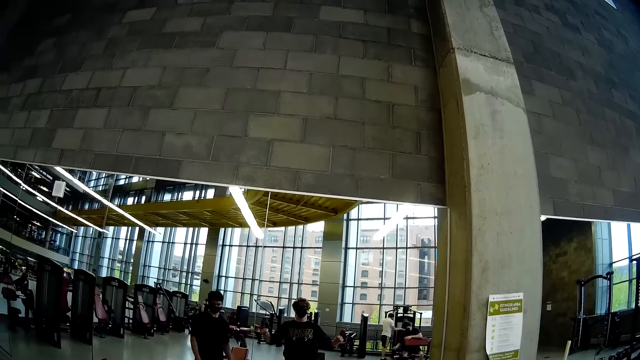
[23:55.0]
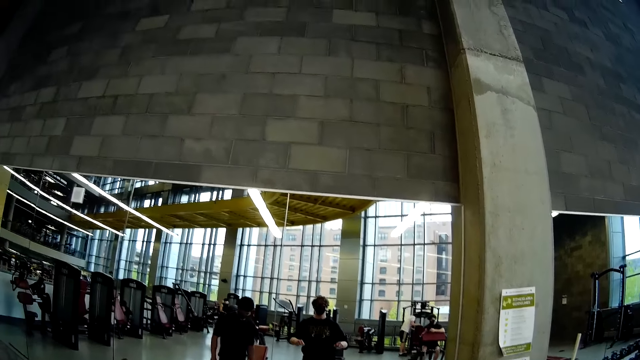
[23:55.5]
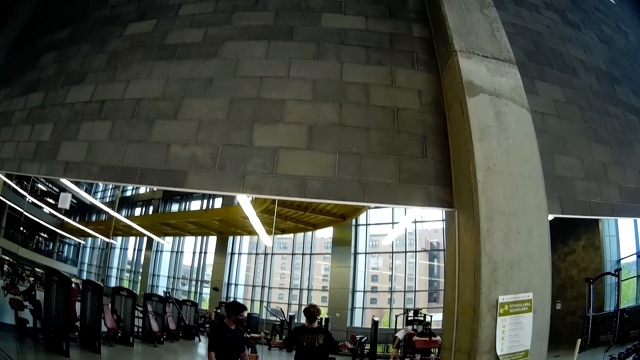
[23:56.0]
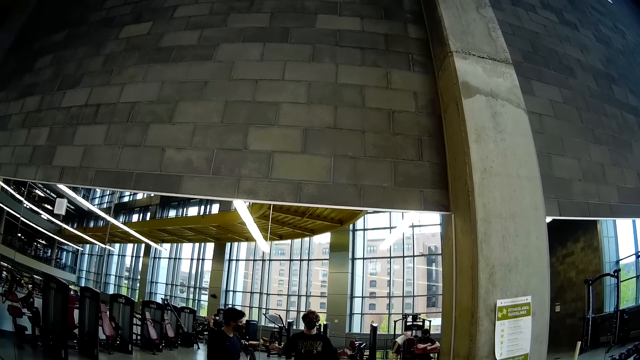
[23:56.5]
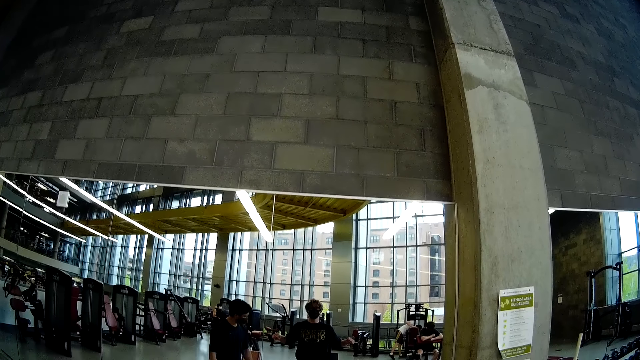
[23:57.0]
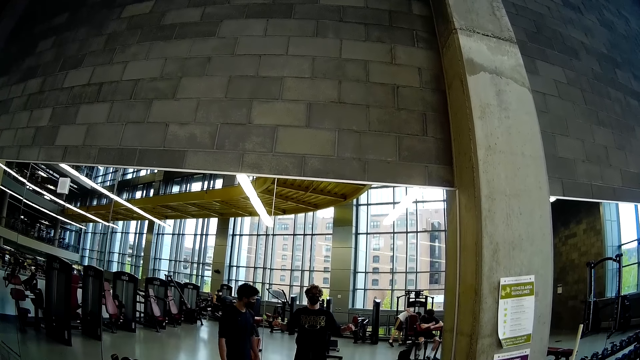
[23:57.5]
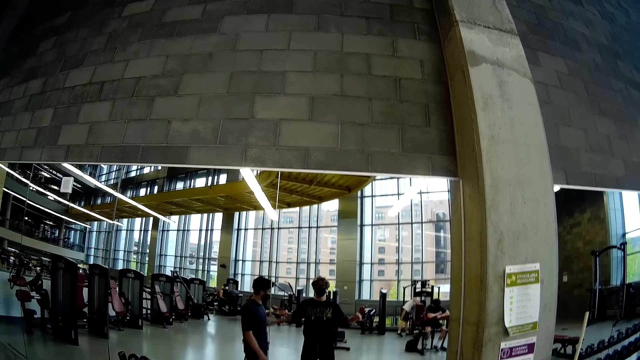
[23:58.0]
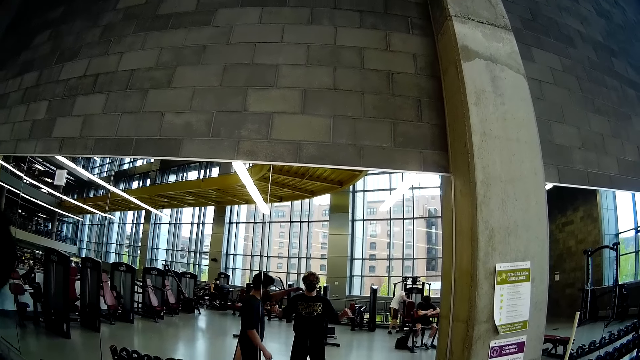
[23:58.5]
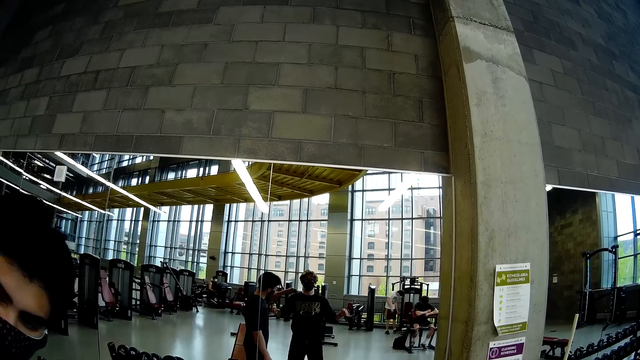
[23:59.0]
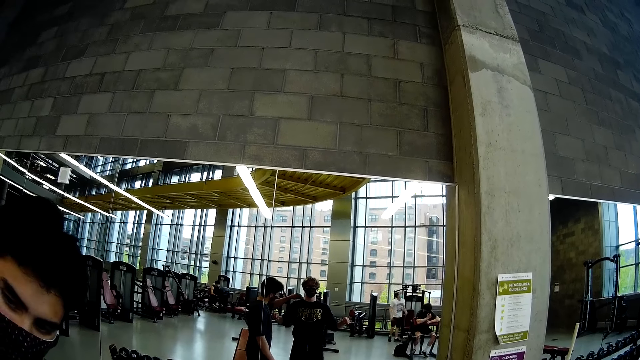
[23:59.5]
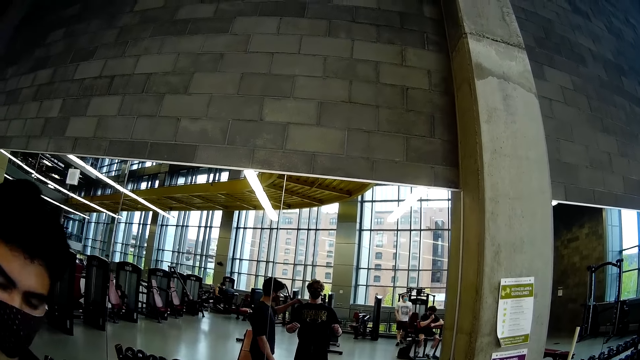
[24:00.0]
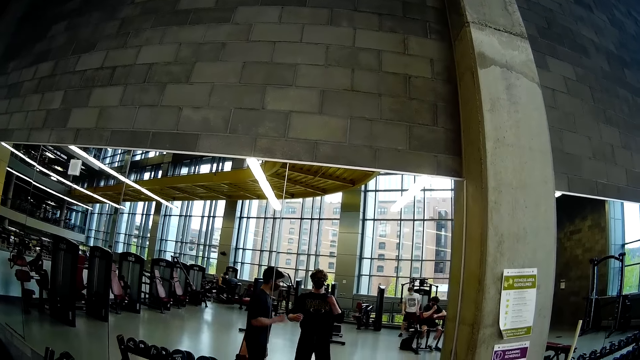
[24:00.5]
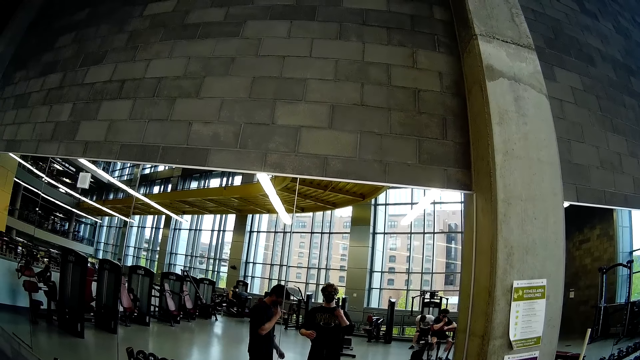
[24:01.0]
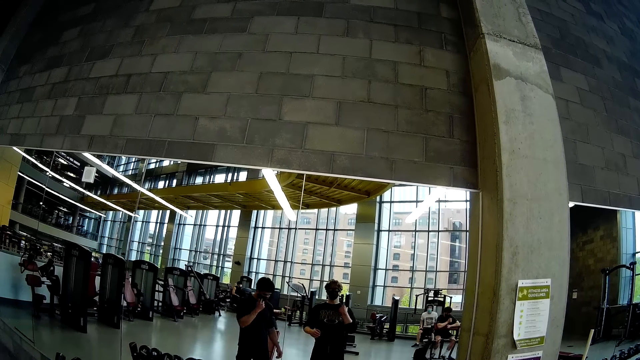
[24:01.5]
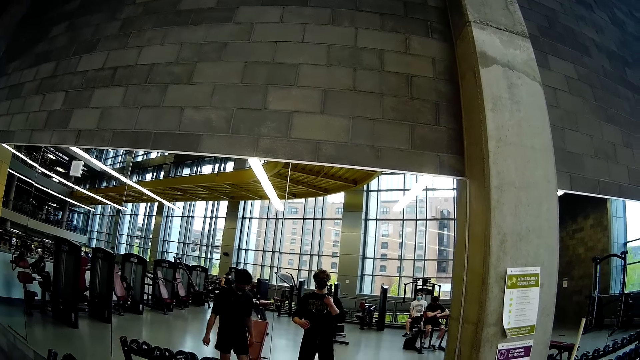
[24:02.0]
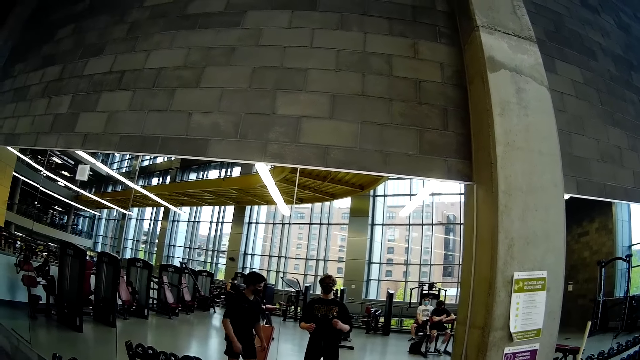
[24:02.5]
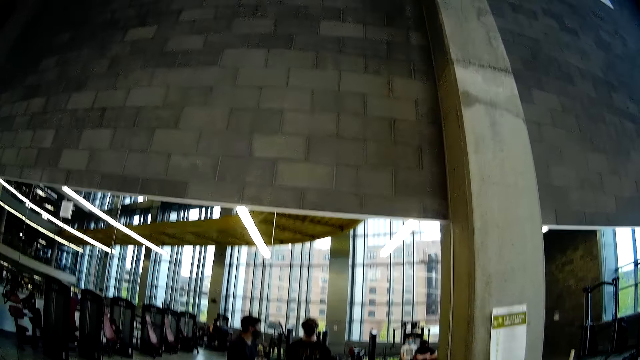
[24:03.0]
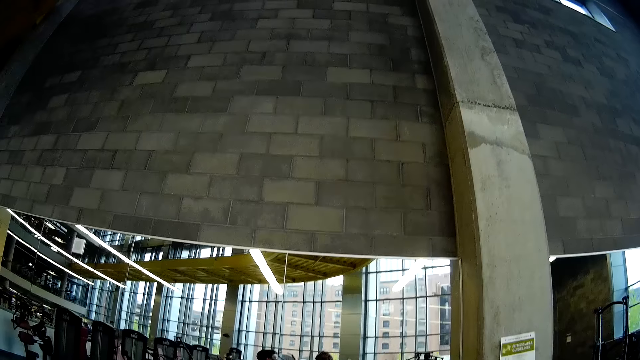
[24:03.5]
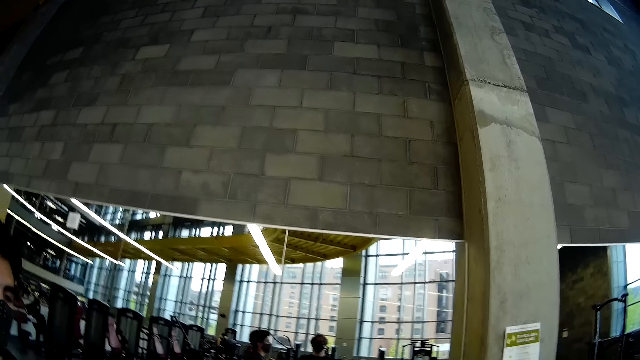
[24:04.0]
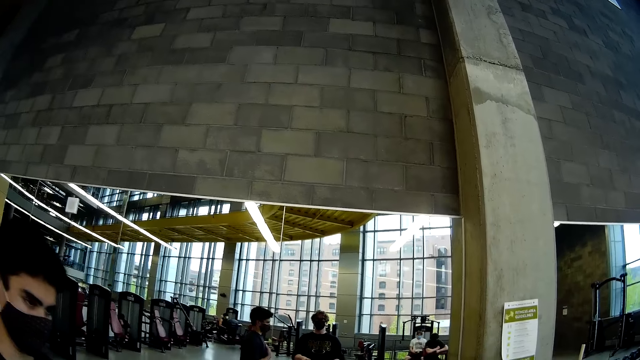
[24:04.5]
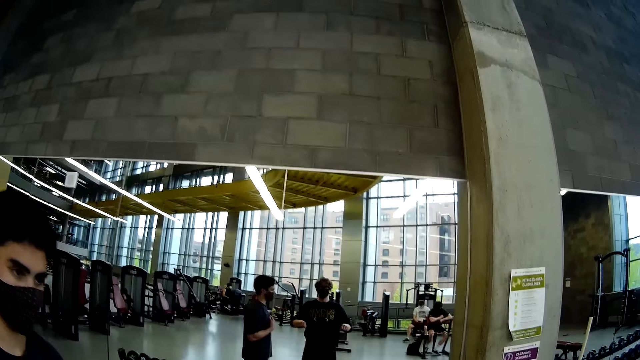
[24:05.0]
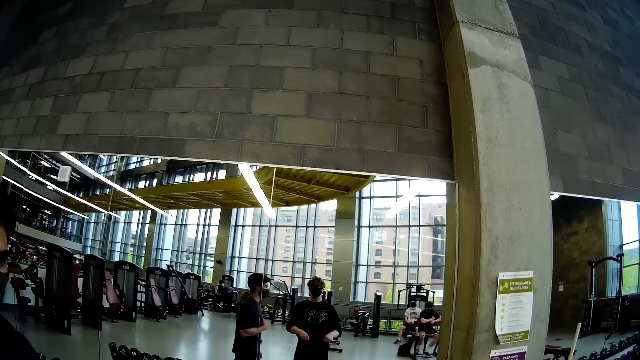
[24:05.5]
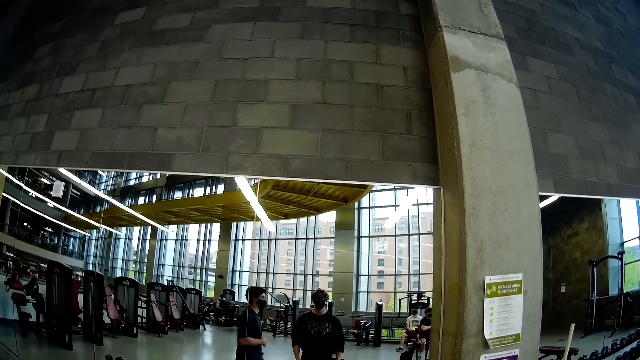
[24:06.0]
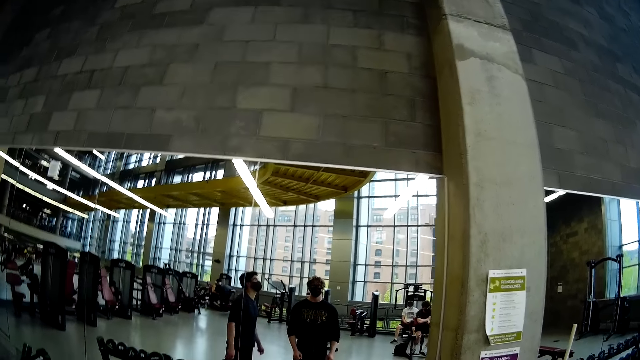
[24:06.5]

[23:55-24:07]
A man places his left hand on the camera wearer's shoulder. The man touches his face with his right hand.

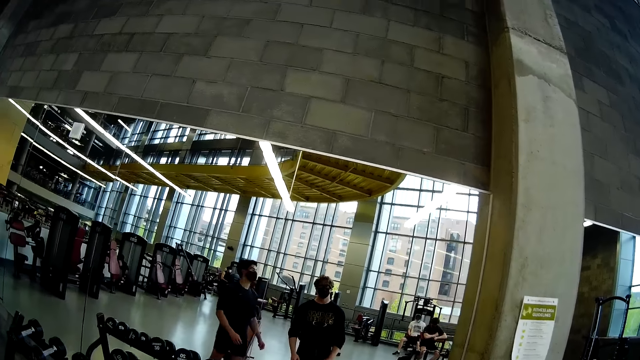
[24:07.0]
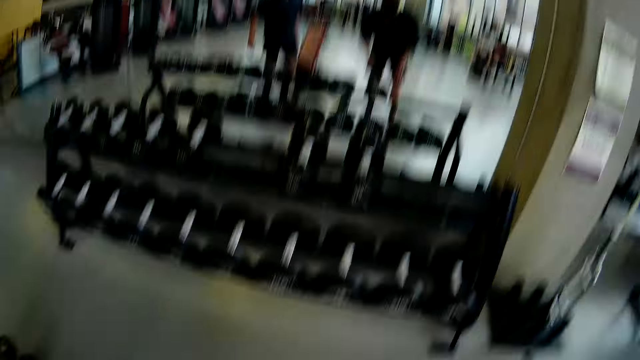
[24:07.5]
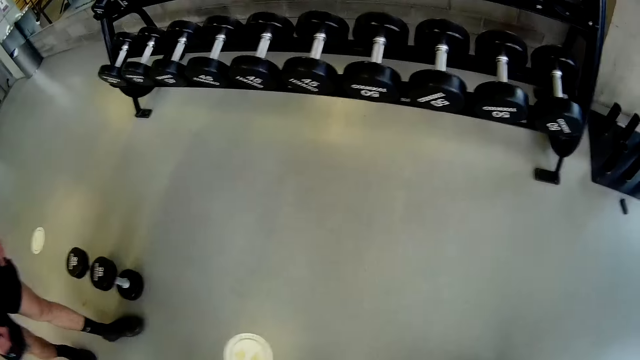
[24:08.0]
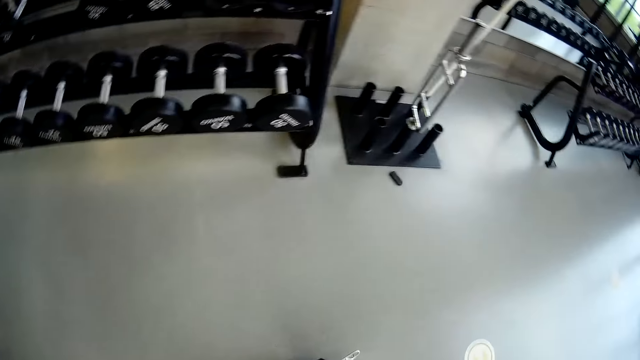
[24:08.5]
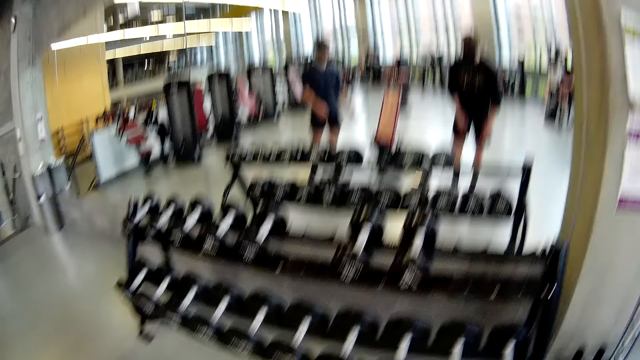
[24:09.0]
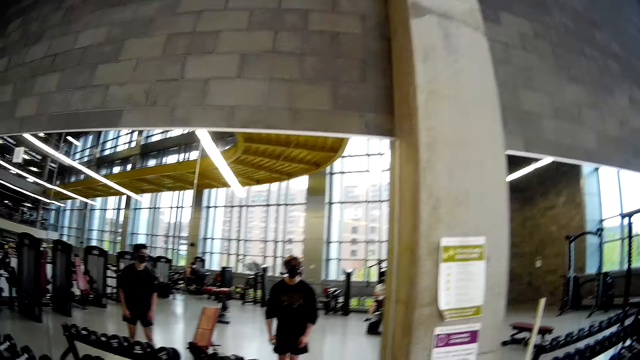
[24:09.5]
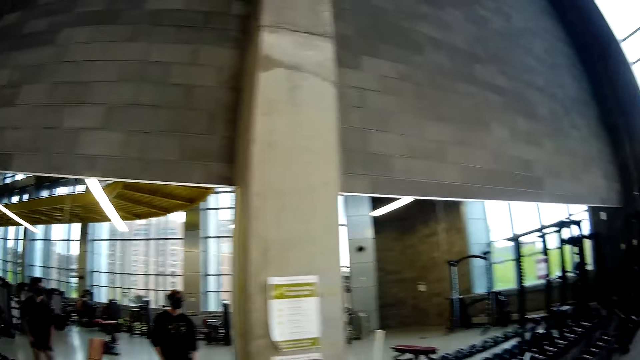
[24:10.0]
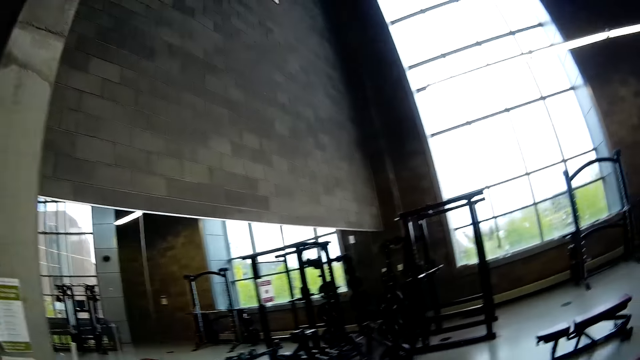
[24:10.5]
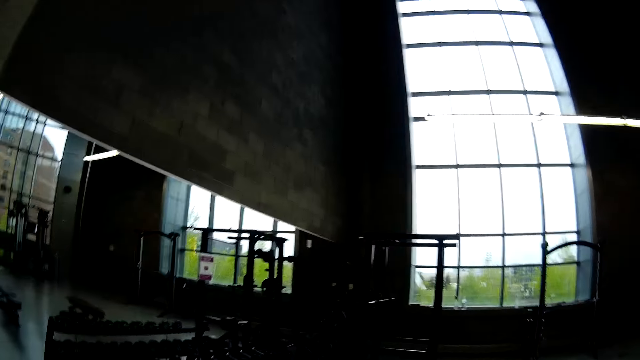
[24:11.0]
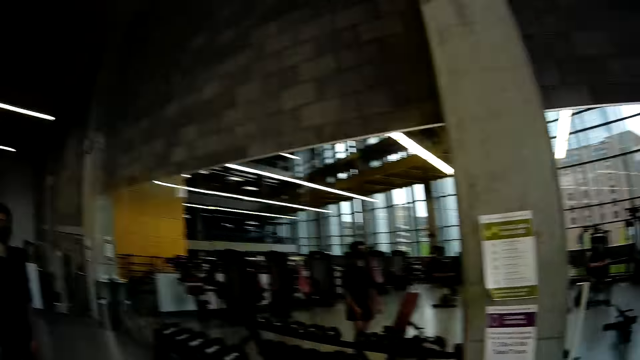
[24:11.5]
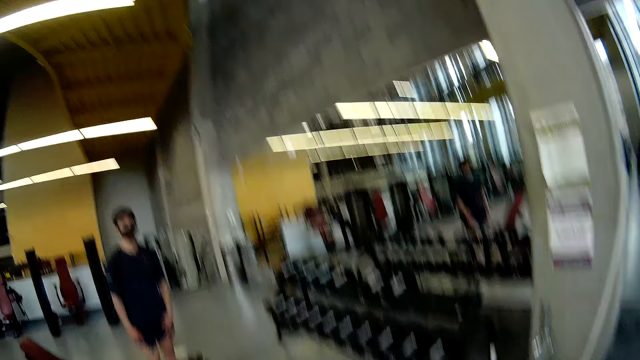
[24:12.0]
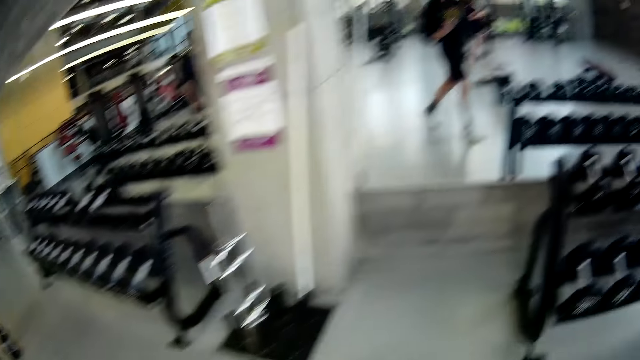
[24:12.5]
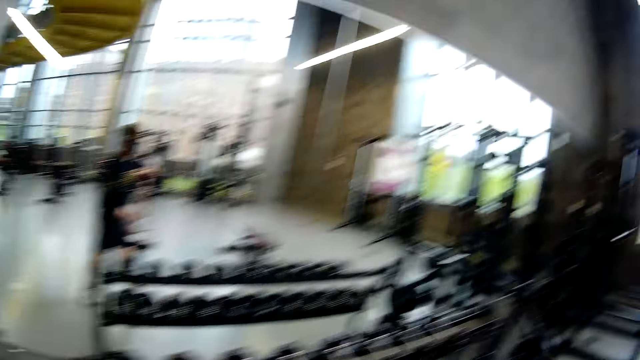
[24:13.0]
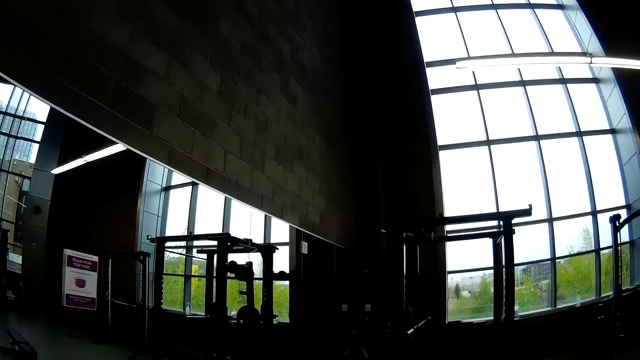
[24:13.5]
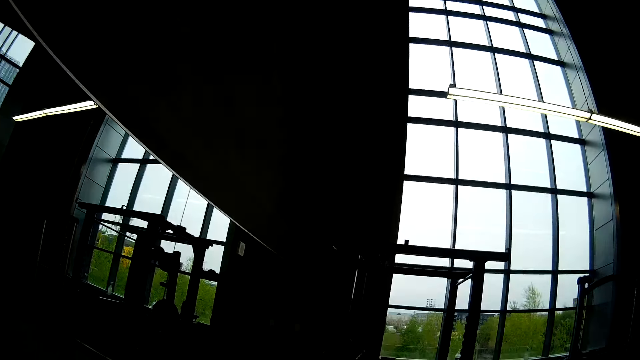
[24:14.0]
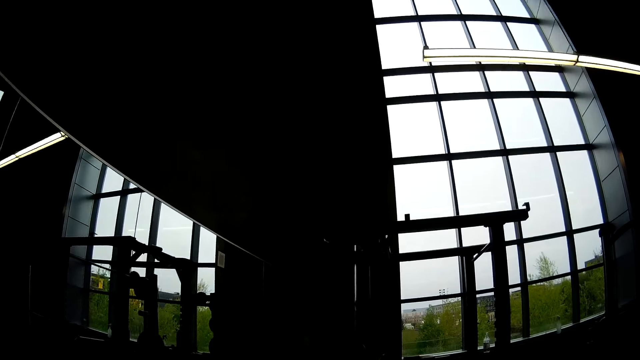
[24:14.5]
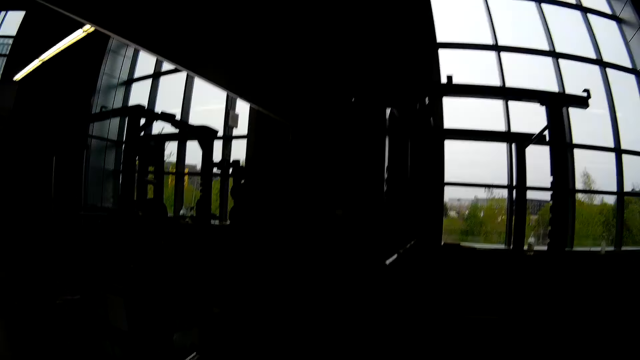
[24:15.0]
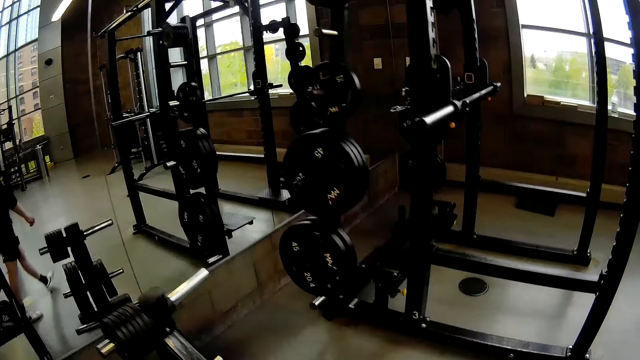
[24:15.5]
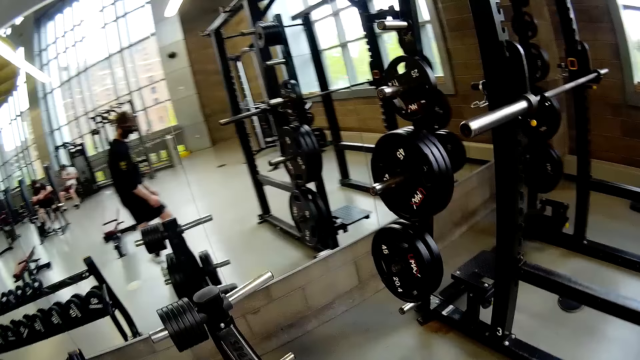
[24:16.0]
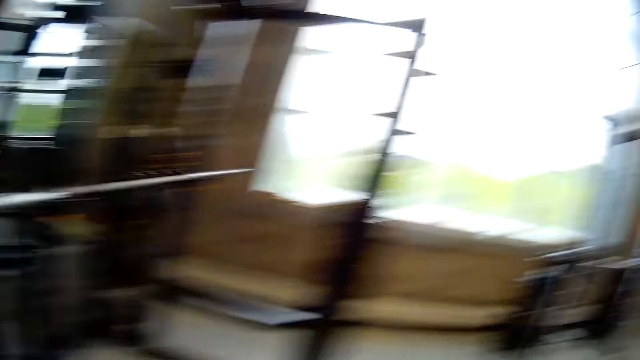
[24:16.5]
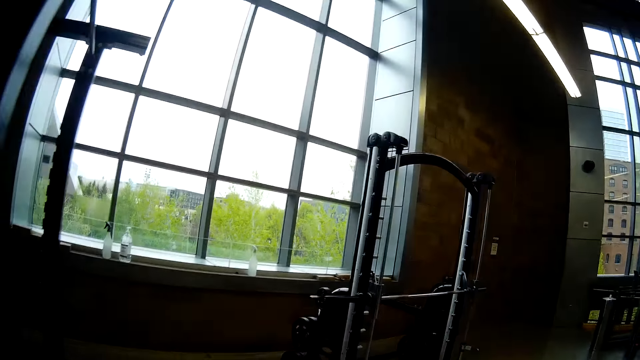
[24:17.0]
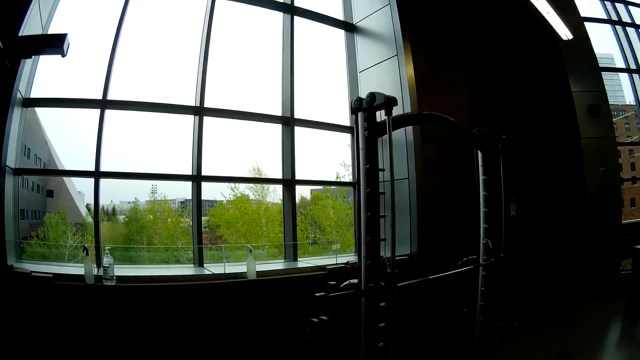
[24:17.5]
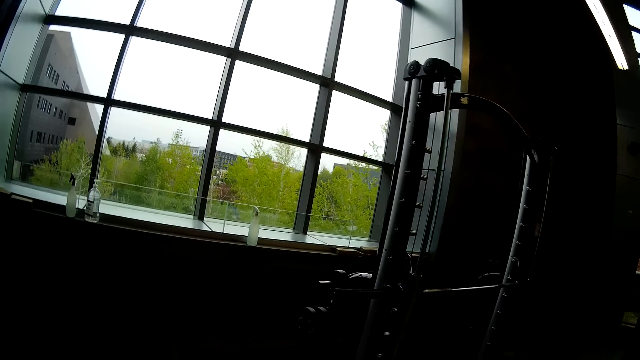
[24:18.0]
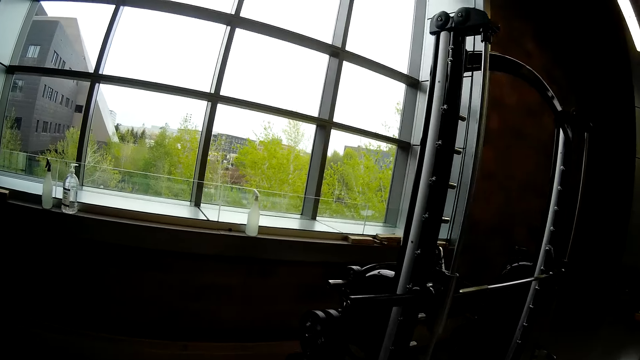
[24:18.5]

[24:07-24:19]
The camera wearer walks towards a weight rack. A man stands on the floor. The camera wearer walks on the floor.
